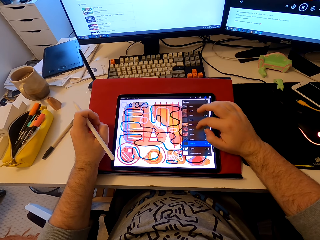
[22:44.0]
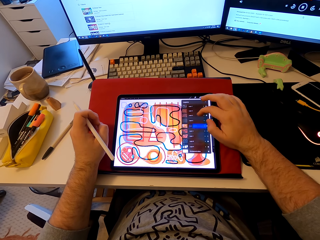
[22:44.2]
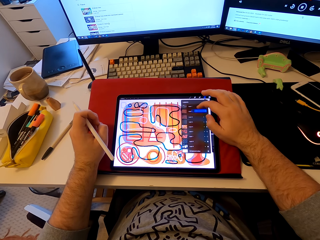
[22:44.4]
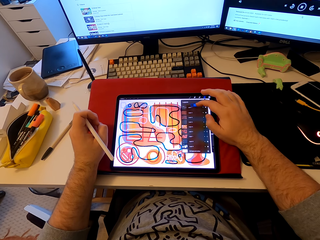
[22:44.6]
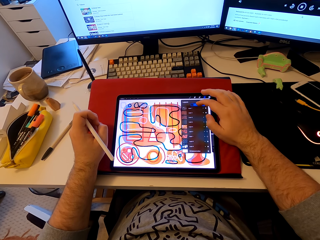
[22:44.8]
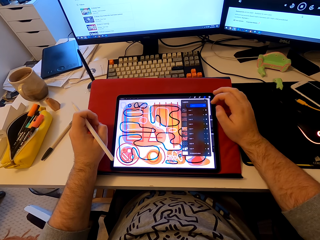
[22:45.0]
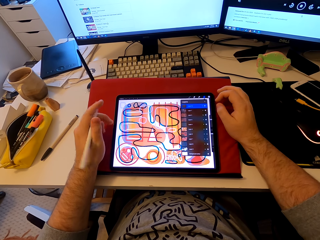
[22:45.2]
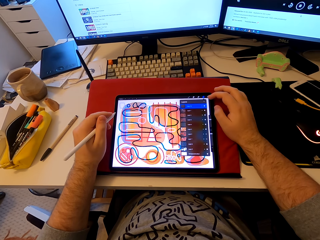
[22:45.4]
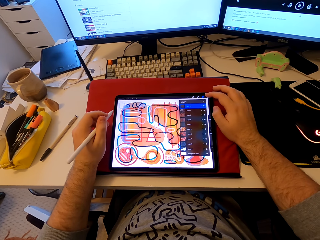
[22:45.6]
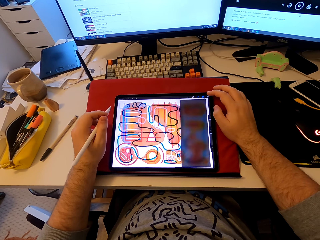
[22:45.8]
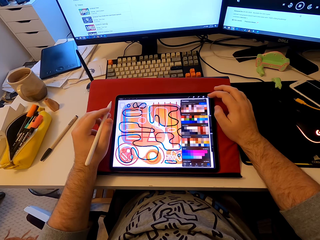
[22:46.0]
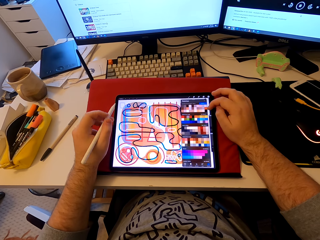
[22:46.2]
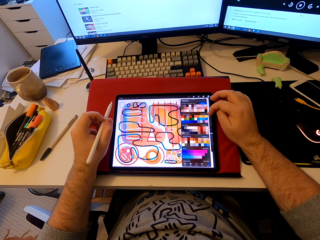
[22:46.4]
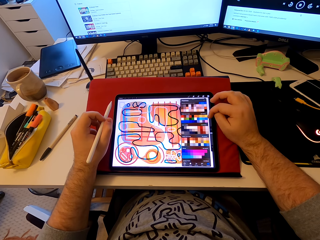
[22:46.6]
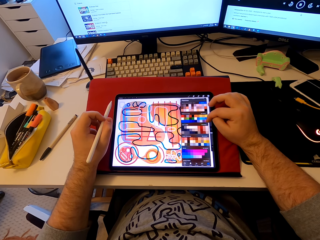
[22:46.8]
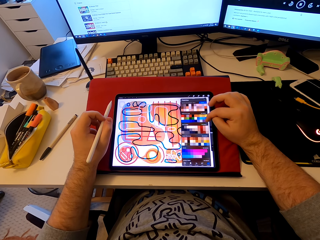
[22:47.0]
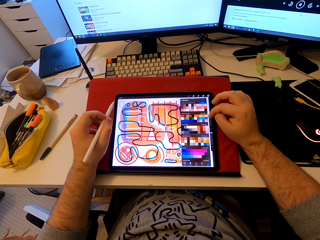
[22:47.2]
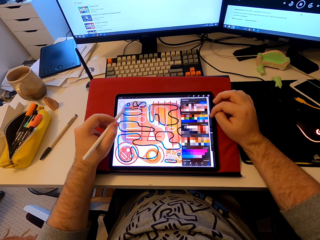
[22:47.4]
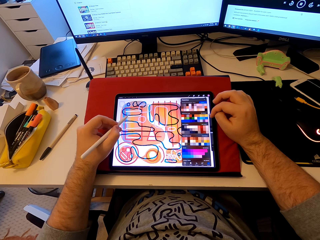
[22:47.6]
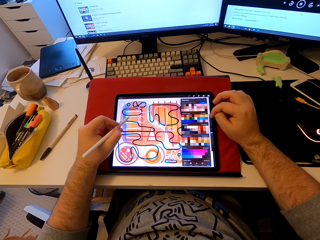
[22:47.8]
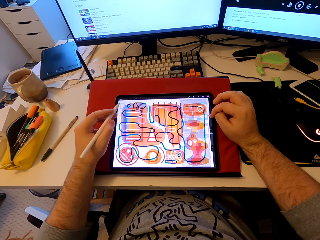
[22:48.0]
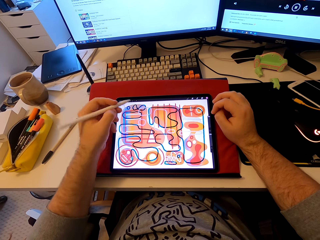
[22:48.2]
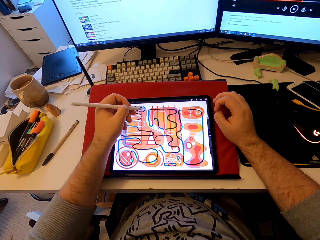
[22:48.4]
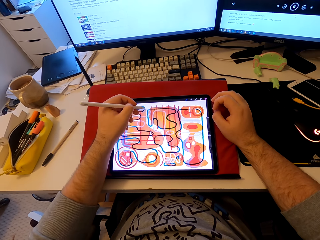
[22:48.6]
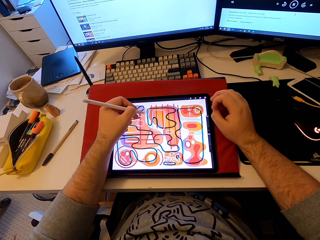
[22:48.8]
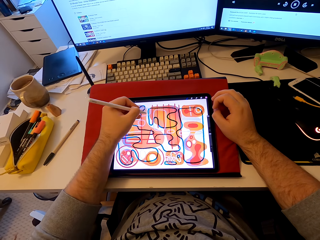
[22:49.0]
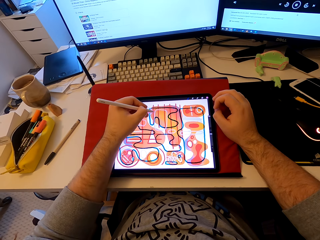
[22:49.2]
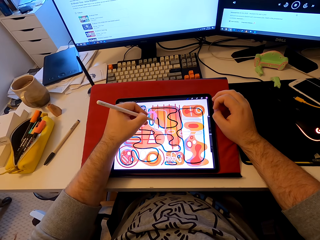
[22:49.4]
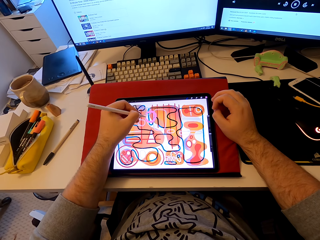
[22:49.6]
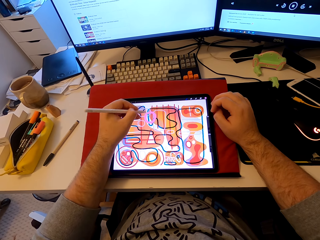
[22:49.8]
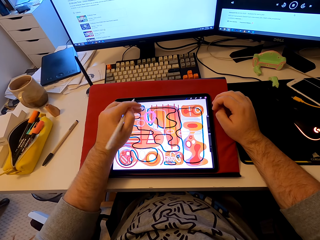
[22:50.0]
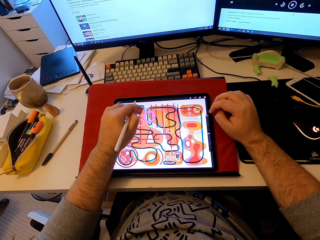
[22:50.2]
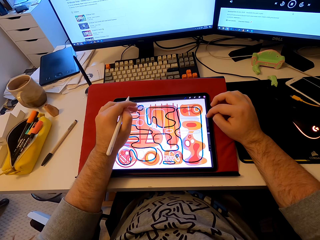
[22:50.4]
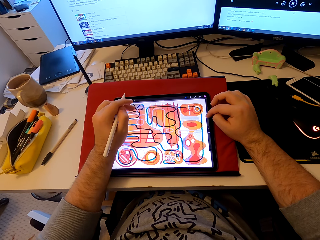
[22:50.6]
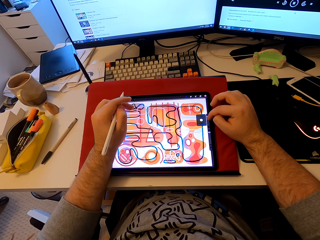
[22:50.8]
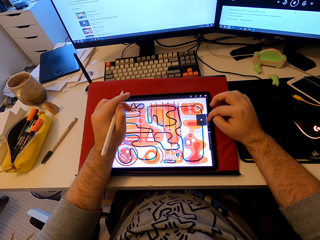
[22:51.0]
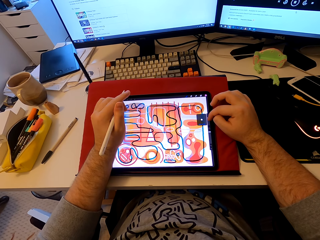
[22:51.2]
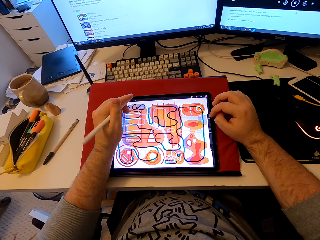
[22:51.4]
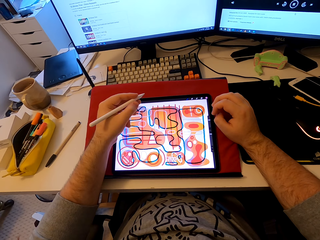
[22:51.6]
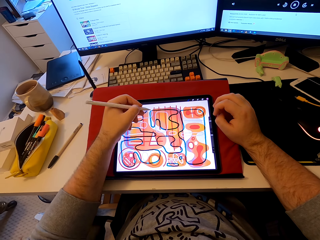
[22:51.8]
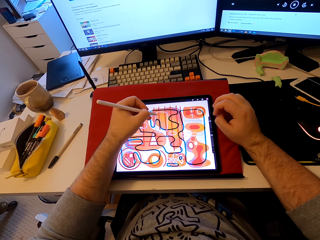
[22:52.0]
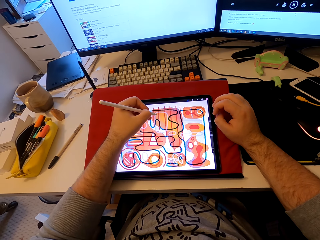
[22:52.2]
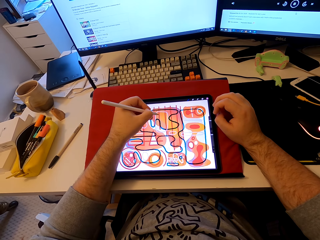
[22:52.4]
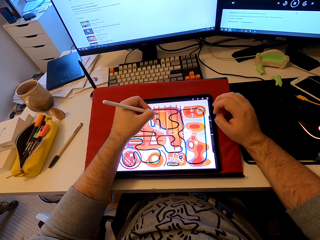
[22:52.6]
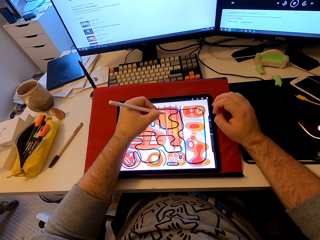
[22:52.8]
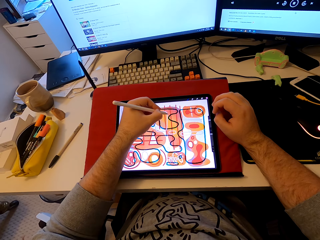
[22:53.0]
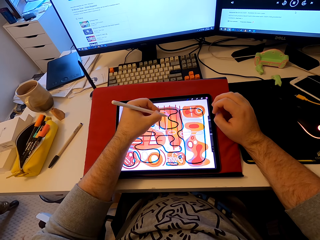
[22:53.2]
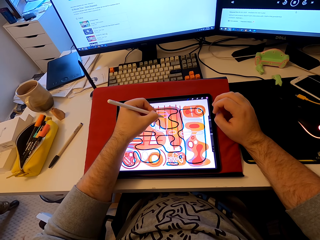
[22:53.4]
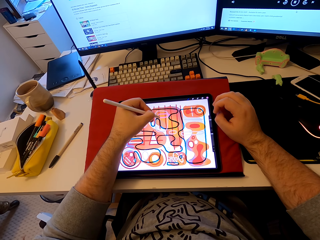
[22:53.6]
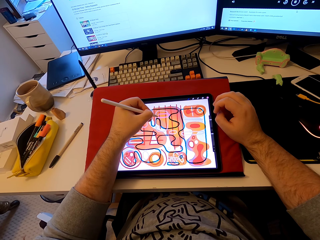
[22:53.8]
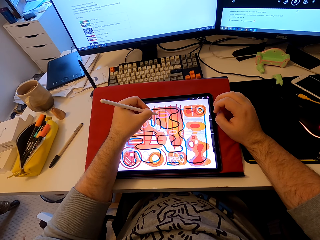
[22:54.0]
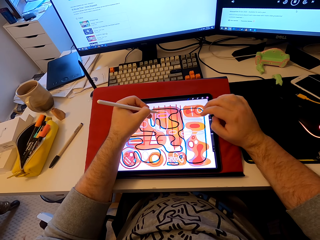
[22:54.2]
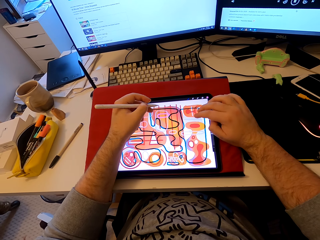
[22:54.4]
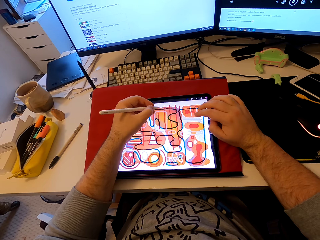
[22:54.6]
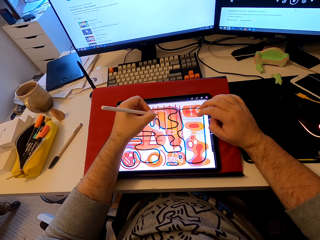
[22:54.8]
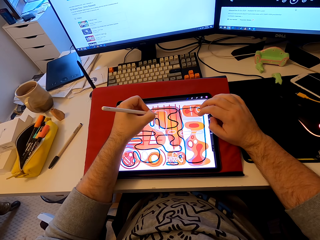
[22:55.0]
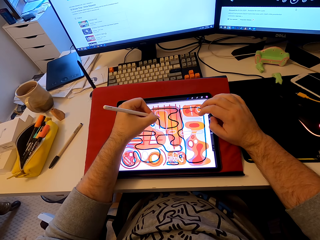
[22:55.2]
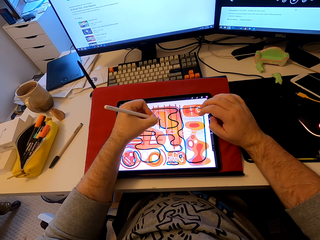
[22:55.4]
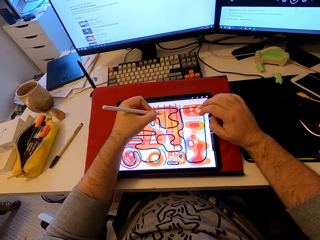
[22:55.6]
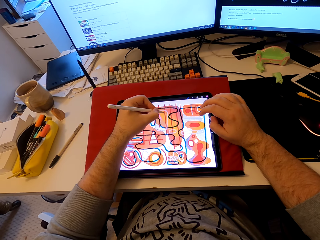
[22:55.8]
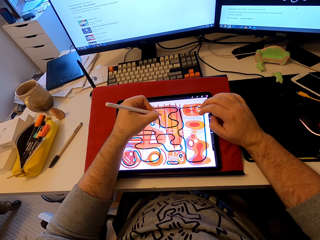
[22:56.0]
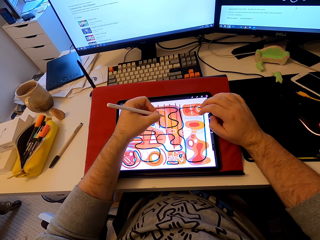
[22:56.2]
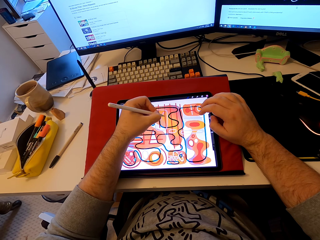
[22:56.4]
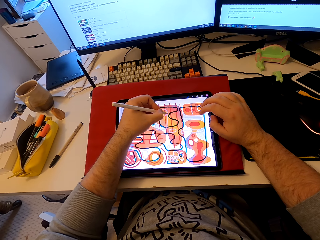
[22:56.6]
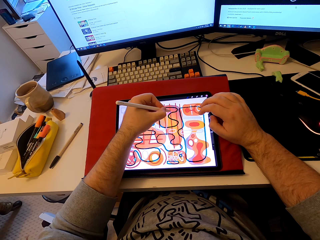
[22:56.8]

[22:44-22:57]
The camera wearer draws in the tablet. They touch the tablet. They draw a pattern on the tablet.

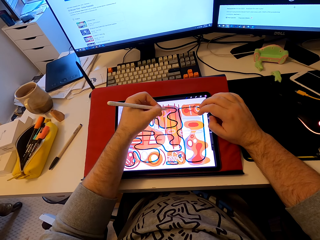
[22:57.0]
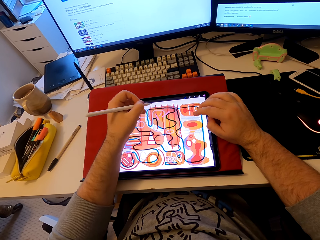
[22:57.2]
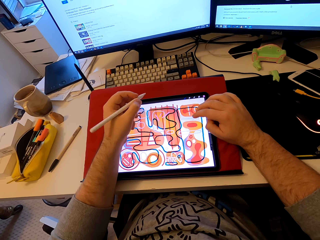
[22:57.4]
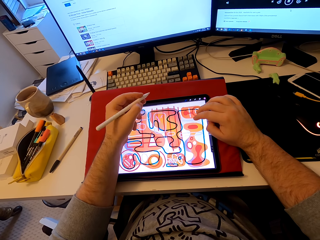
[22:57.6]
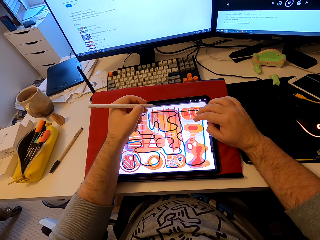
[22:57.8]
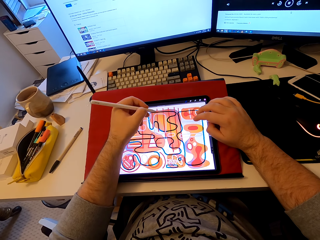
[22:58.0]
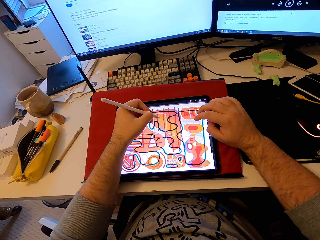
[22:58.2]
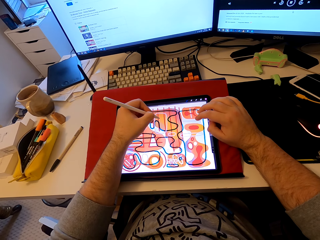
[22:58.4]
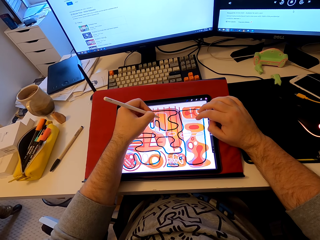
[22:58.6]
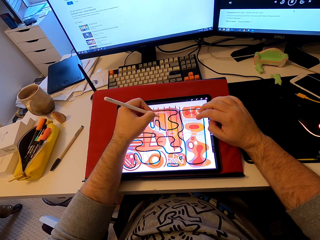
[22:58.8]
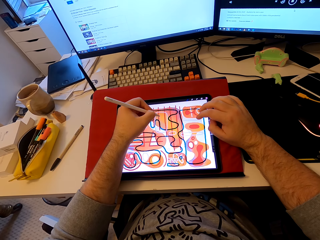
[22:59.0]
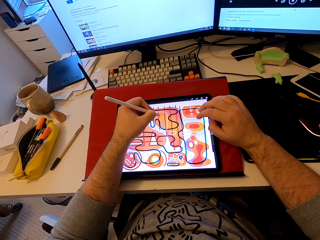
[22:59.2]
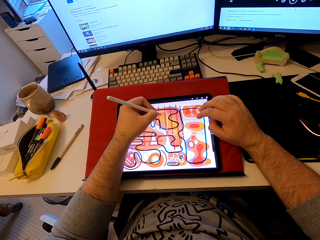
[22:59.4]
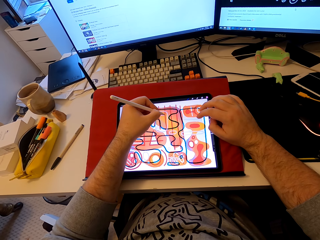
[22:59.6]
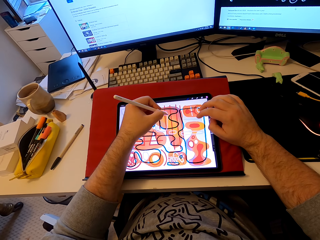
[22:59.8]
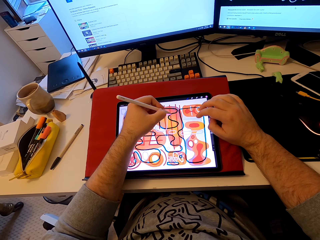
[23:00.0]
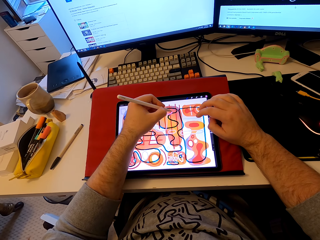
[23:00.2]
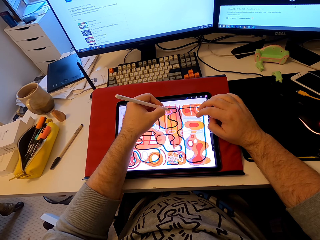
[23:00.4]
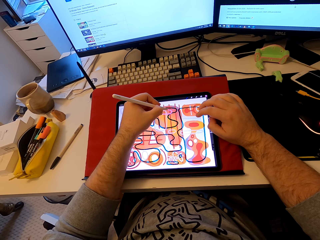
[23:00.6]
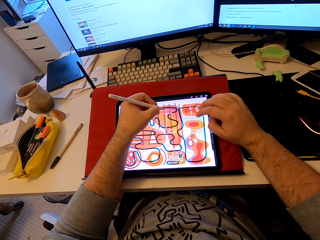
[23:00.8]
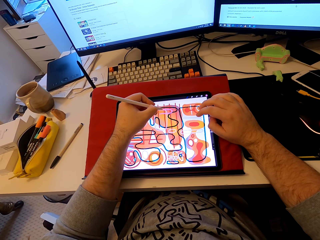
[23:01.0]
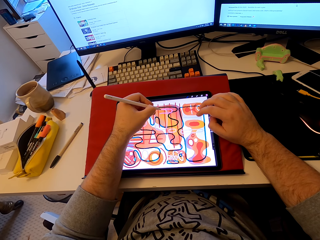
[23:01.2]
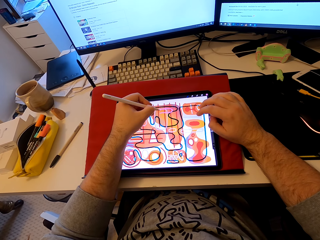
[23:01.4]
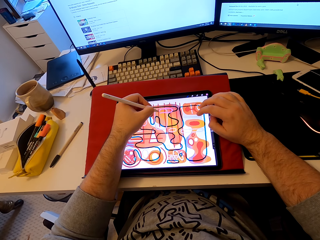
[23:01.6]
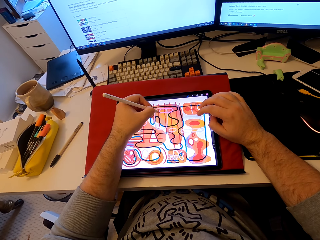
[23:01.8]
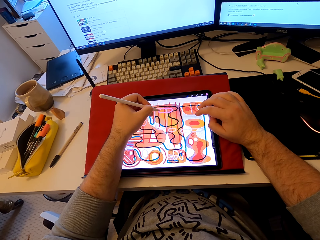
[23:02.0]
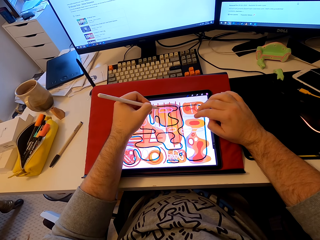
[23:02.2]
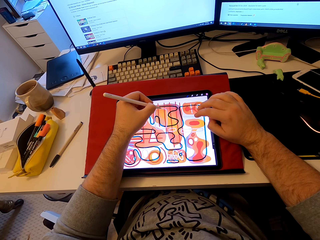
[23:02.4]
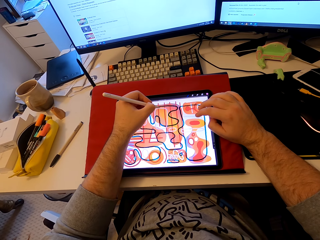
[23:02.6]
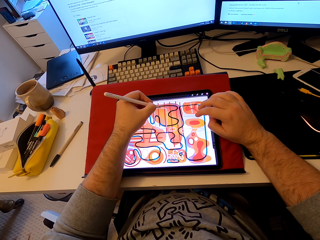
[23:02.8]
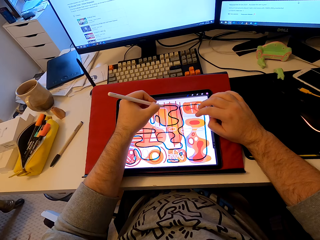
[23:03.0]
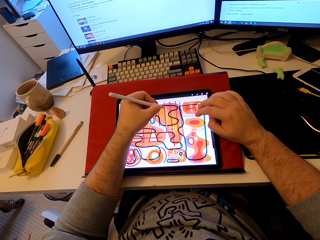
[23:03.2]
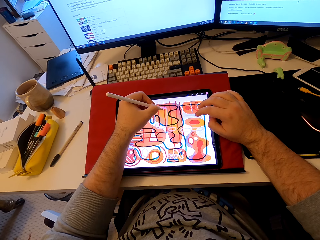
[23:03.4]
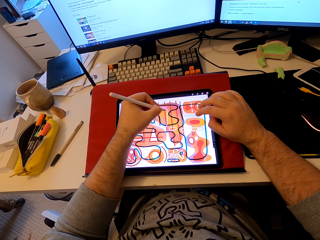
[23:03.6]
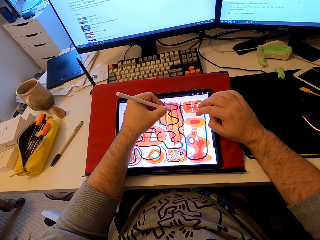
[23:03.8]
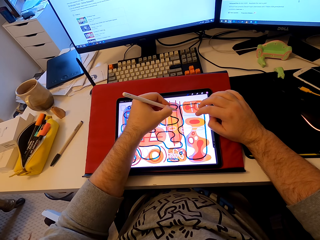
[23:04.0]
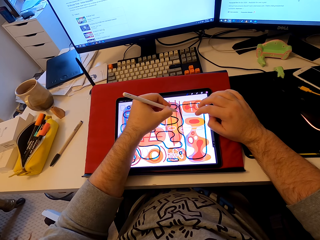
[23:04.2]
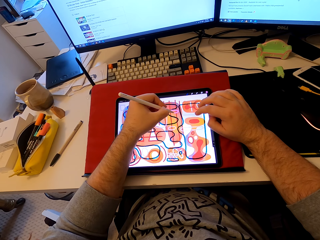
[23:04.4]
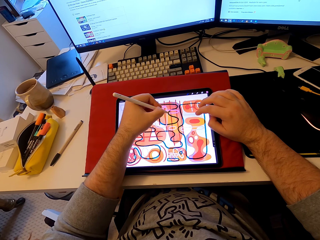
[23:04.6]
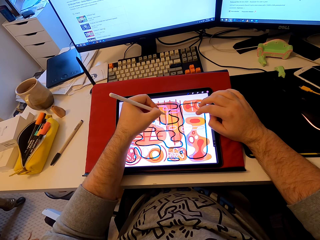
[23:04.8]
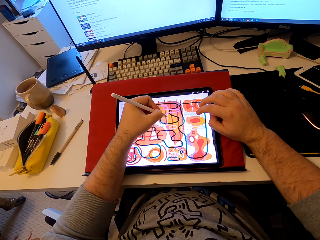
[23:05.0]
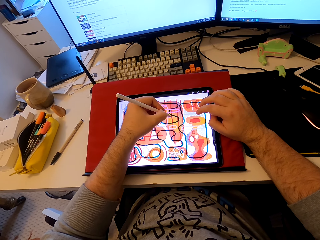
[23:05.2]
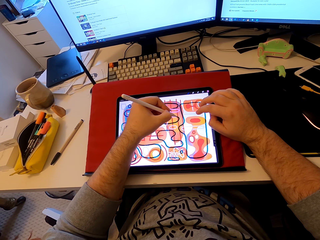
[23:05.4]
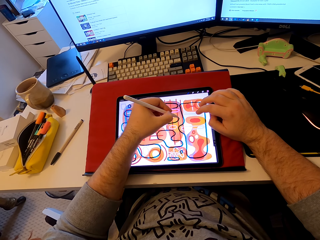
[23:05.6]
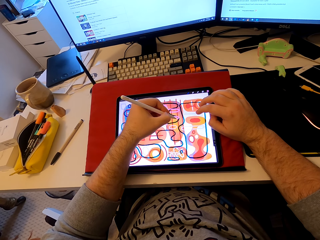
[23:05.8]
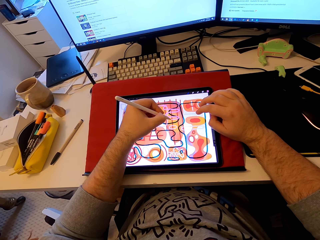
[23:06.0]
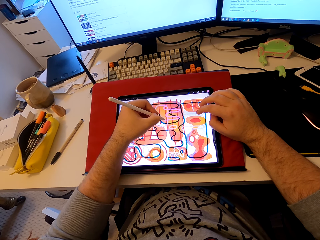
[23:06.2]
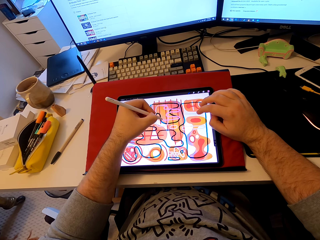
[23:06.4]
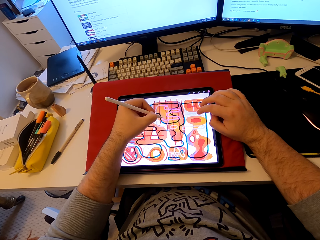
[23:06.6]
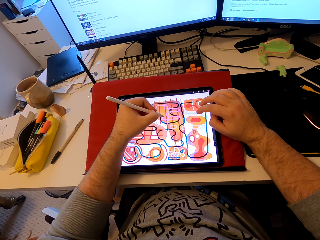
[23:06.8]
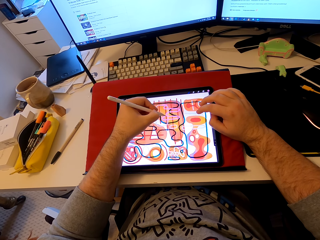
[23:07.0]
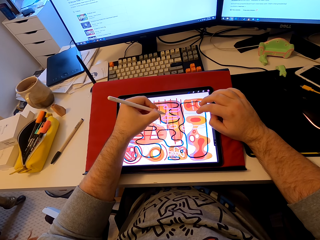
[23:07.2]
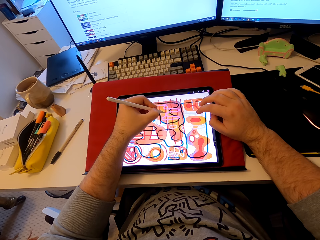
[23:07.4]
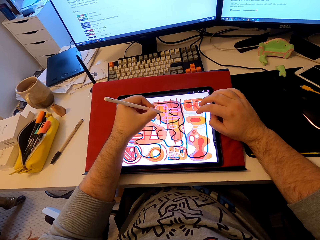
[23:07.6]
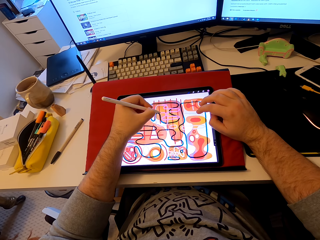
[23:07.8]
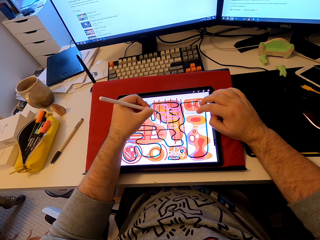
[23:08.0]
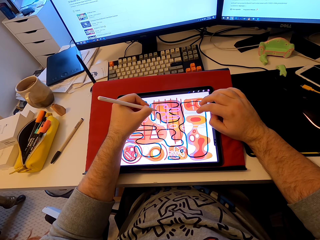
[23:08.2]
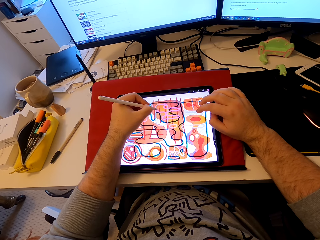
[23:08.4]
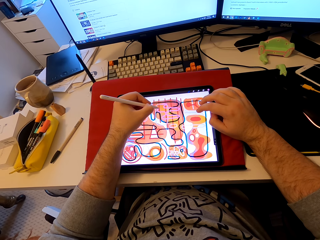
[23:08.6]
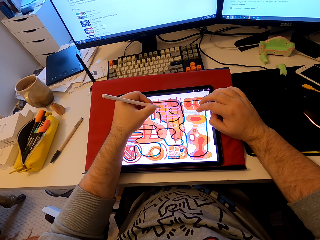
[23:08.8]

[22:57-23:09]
The camera wearer touches the tablet. They draw in the tablet.
